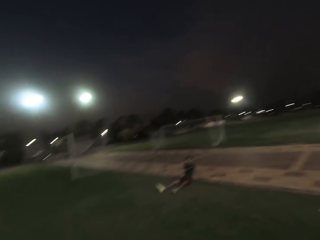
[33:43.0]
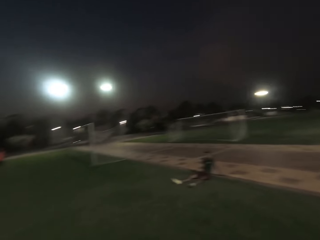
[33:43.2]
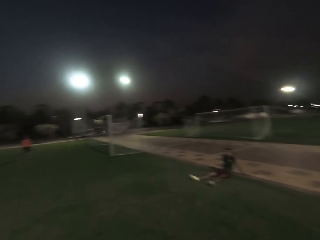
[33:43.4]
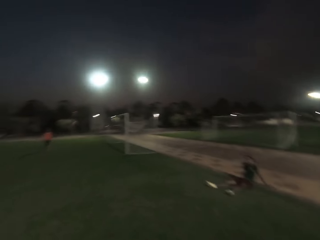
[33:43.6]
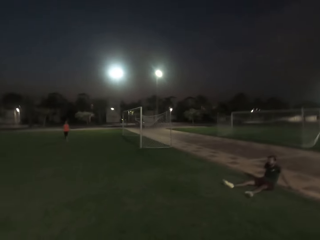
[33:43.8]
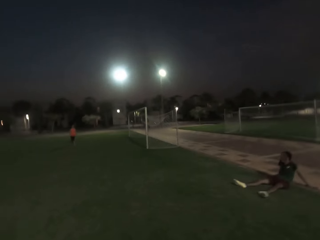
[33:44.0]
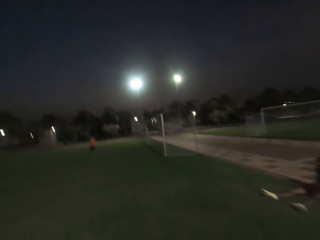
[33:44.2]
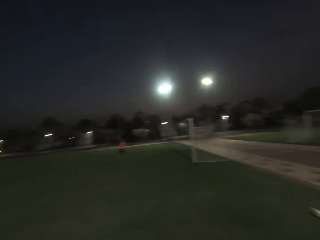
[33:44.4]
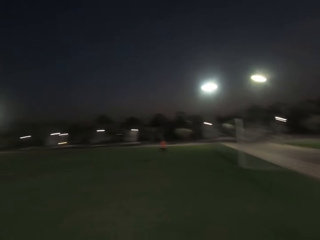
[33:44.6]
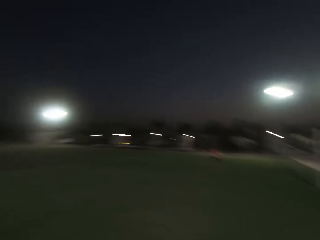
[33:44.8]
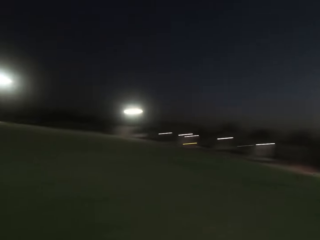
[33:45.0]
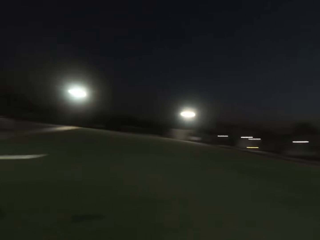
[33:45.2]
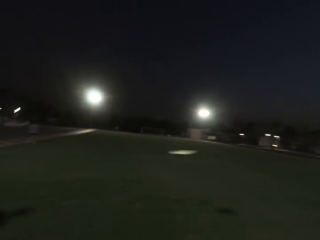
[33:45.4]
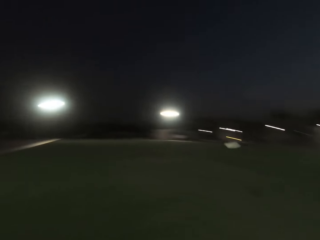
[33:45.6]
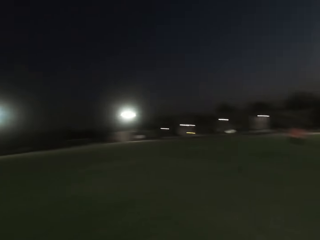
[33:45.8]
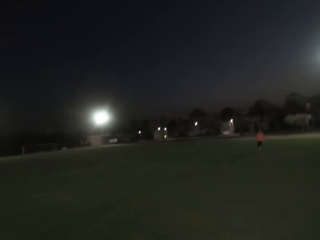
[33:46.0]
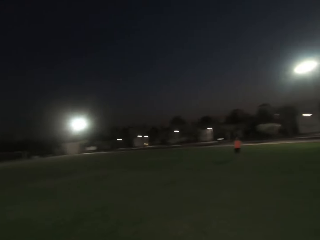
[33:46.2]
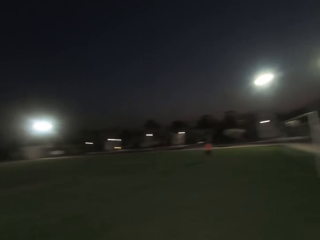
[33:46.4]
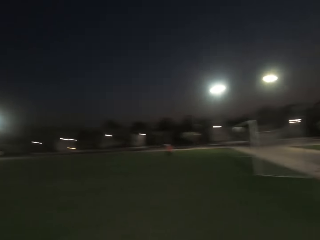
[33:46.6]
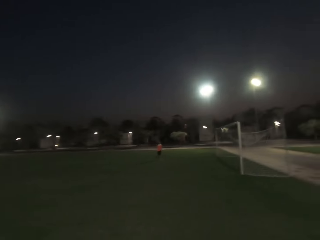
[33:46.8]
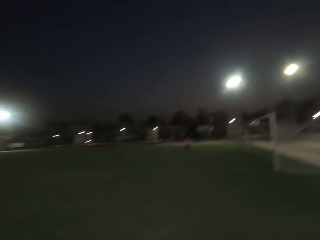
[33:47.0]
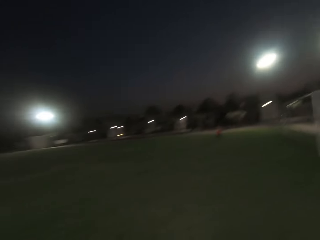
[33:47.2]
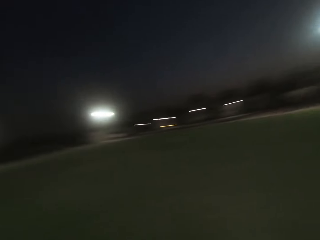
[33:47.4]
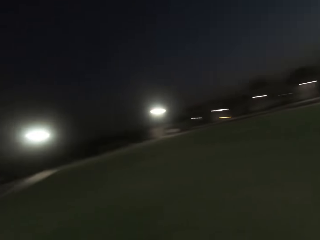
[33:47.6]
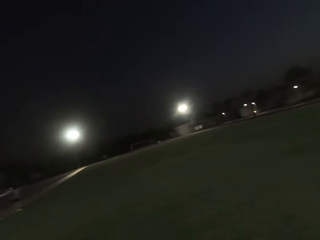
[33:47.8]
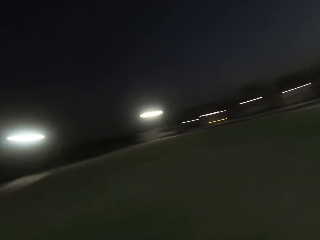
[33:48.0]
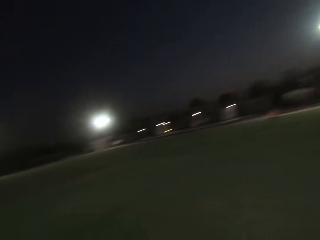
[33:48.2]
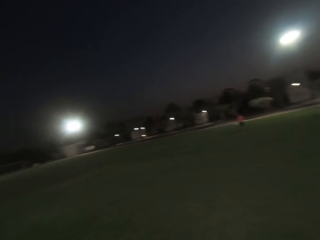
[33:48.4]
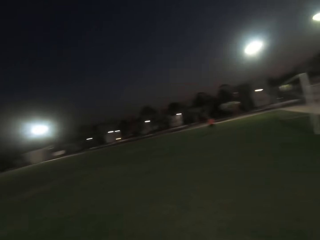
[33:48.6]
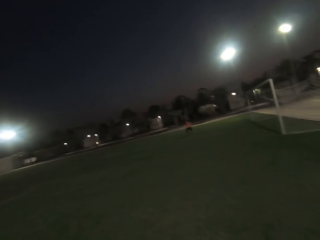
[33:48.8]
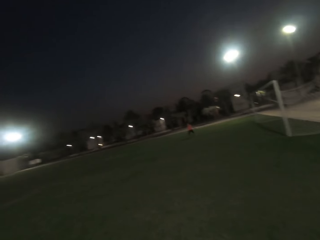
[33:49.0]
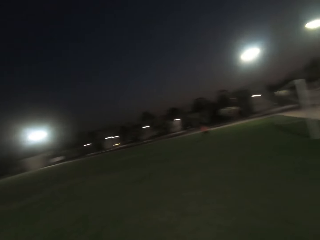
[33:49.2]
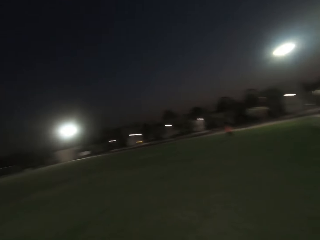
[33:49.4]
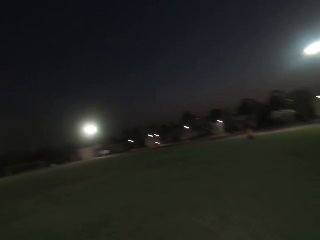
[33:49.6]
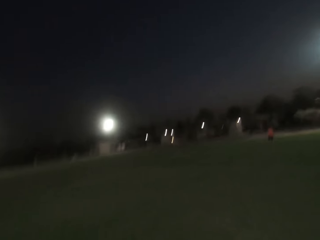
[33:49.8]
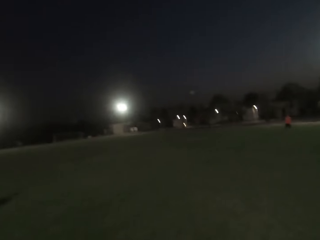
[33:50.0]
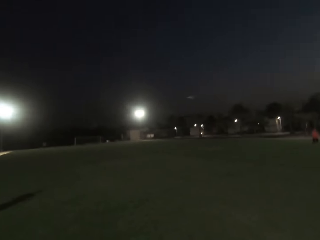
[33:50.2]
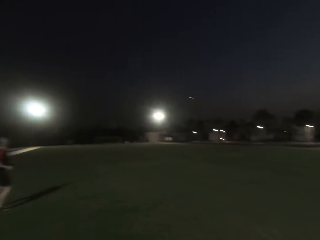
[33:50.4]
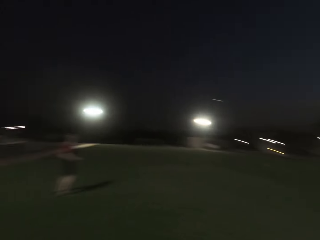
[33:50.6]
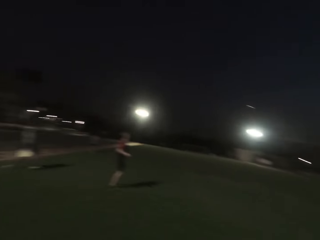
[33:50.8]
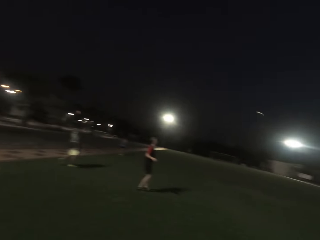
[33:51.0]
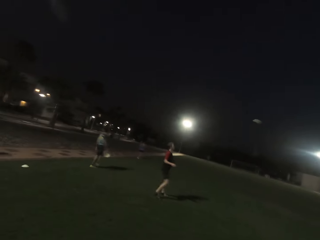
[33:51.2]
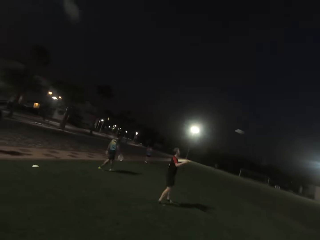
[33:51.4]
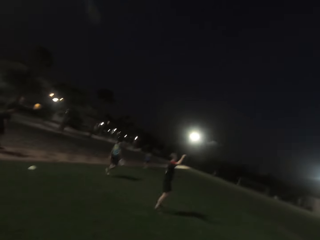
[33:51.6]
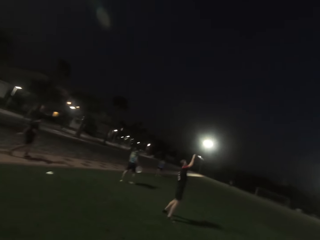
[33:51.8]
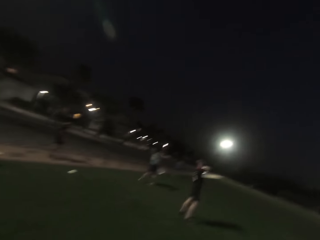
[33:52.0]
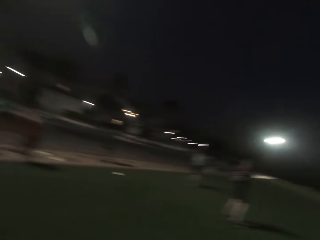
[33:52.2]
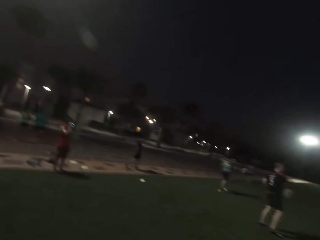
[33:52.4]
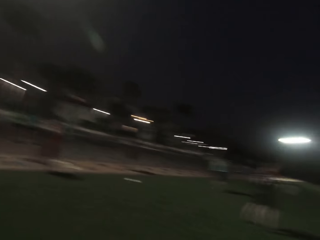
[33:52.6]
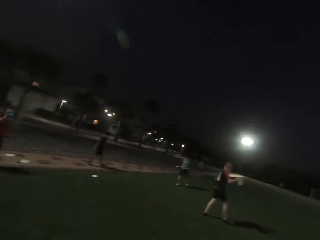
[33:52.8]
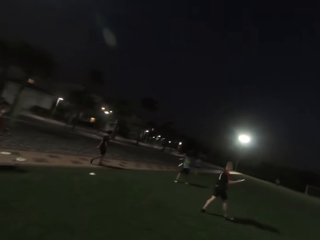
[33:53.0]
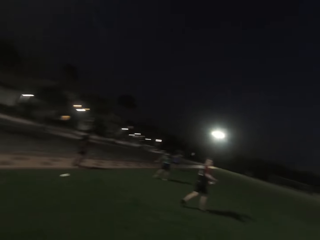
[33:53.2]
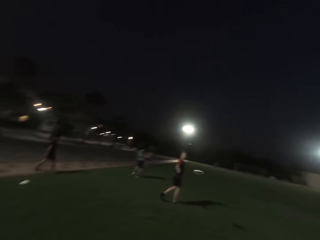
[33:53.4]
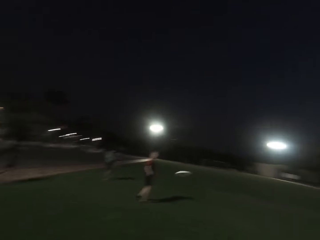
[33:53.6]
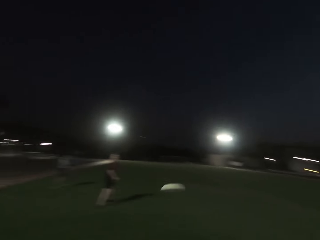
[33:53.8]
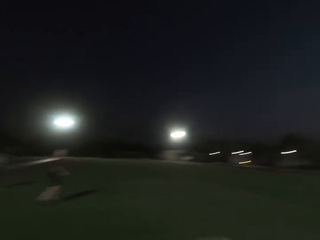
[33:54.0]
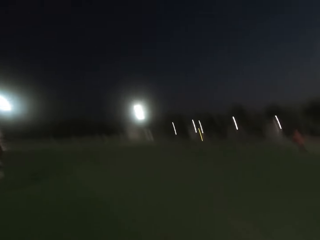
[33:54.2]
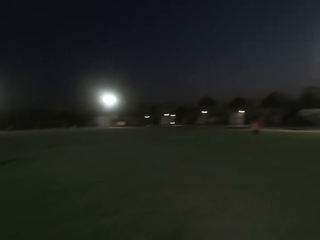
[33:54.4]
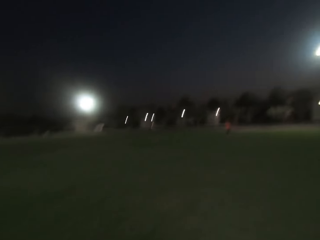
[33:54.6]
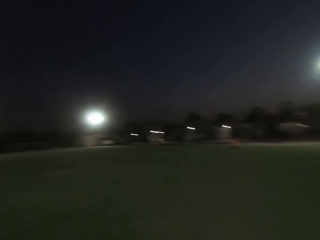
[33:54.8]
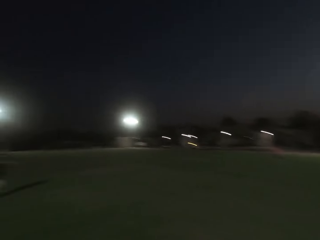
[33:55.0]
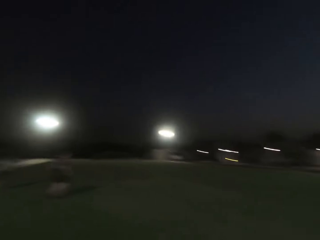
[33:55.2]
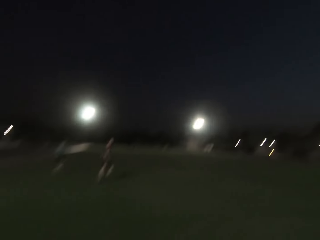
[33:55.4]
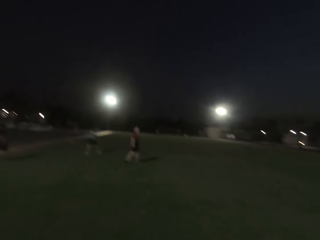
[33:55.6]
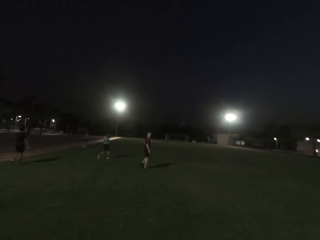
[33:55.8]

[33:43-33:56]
The camera wearer looks right, enters the field, and looks forward. A woman catches a frisbee. The camera wearer turns left. A man catches the frisbee and throws the plate or frisbee to the camera wearer. The camera wearer catches the frisbee and looks forward.

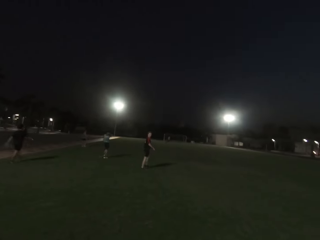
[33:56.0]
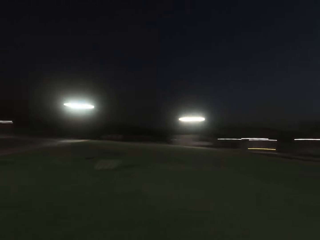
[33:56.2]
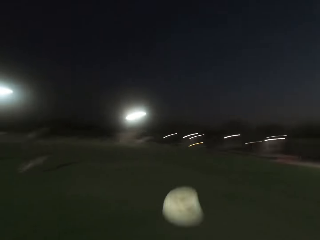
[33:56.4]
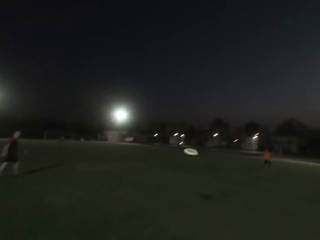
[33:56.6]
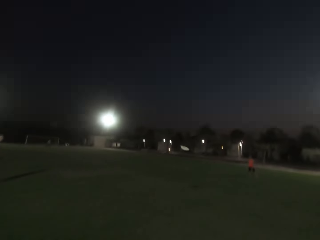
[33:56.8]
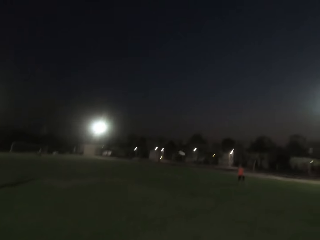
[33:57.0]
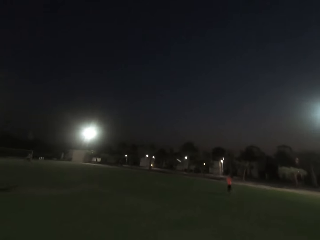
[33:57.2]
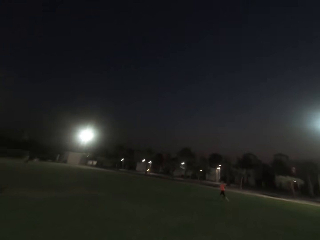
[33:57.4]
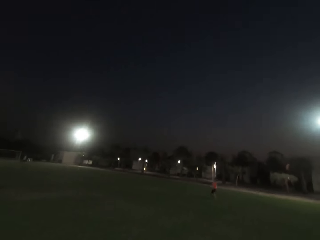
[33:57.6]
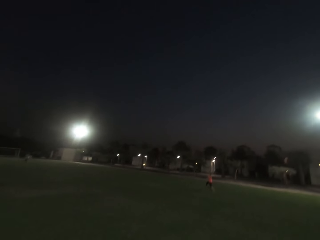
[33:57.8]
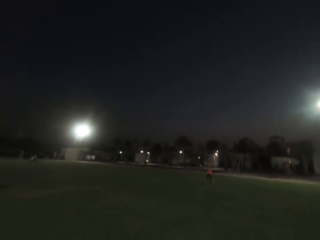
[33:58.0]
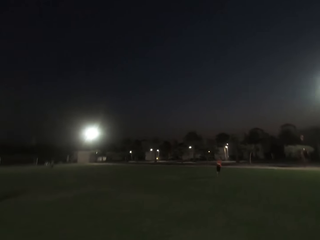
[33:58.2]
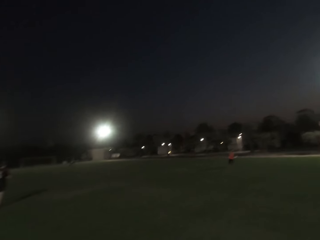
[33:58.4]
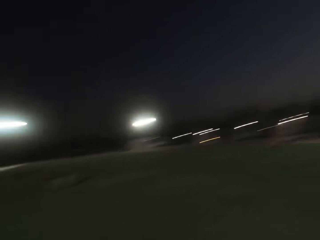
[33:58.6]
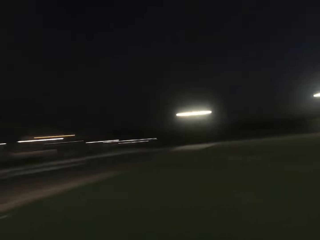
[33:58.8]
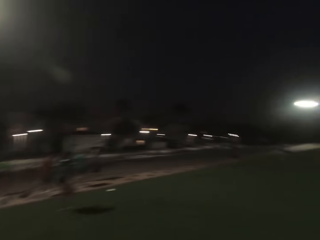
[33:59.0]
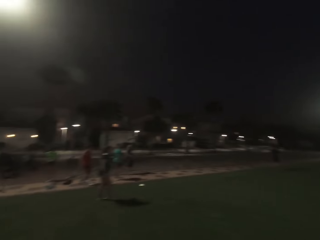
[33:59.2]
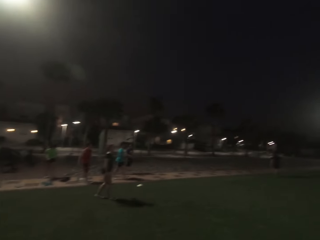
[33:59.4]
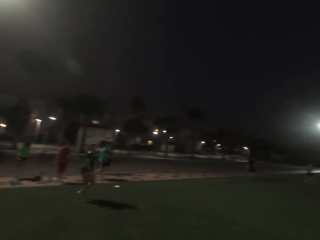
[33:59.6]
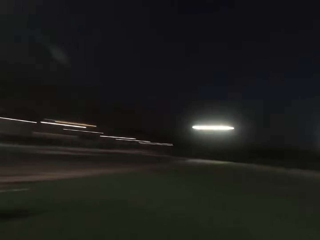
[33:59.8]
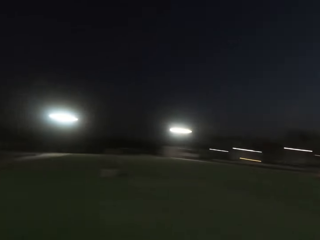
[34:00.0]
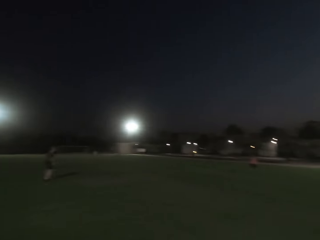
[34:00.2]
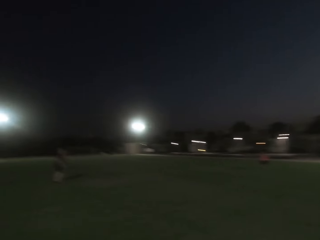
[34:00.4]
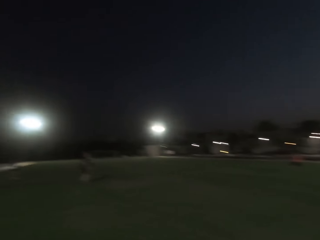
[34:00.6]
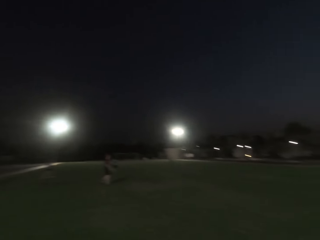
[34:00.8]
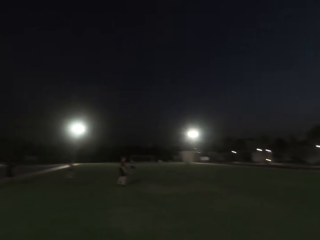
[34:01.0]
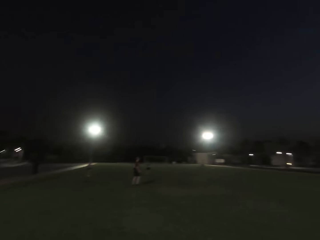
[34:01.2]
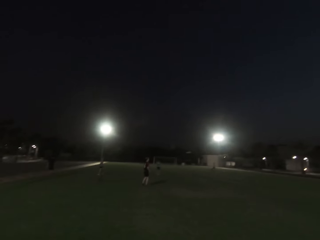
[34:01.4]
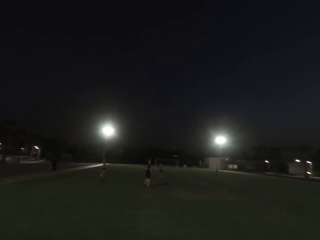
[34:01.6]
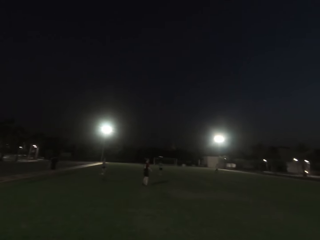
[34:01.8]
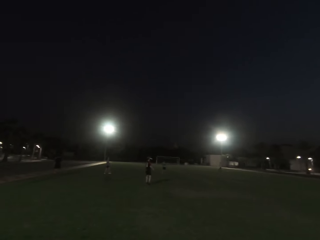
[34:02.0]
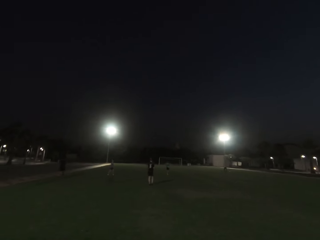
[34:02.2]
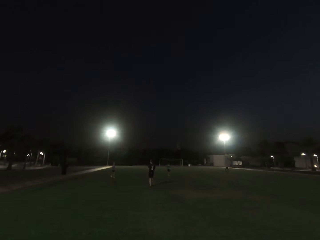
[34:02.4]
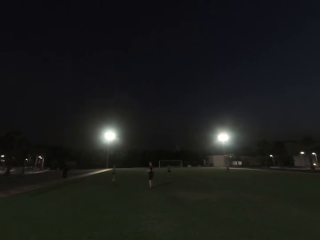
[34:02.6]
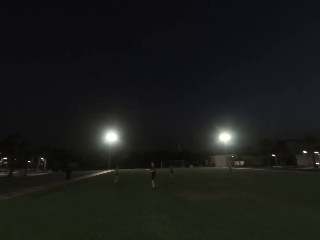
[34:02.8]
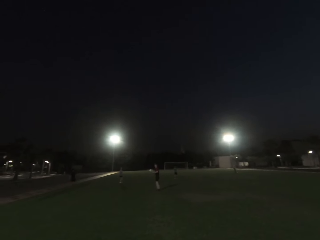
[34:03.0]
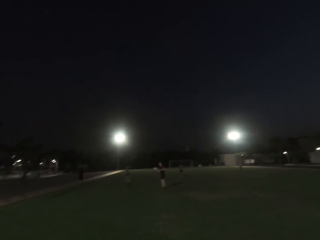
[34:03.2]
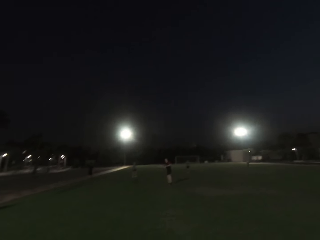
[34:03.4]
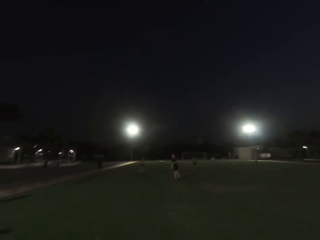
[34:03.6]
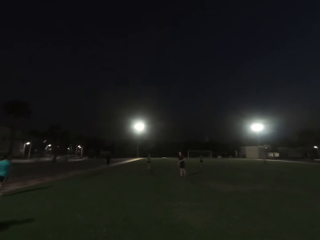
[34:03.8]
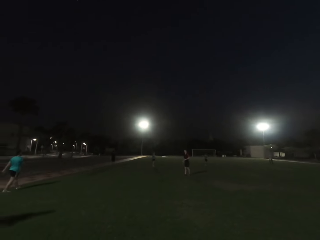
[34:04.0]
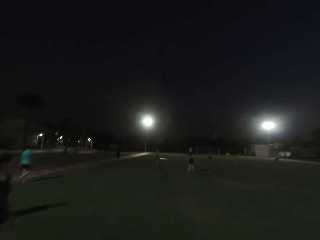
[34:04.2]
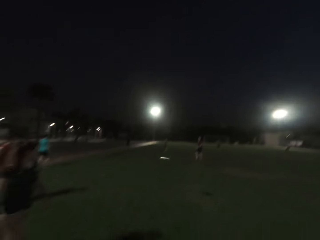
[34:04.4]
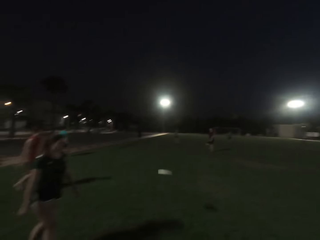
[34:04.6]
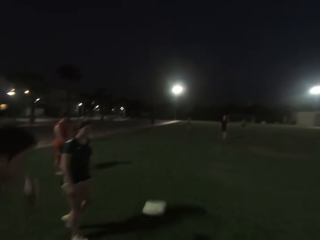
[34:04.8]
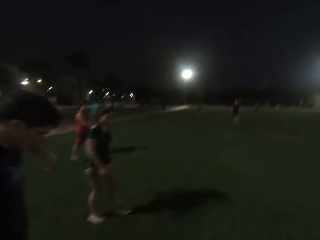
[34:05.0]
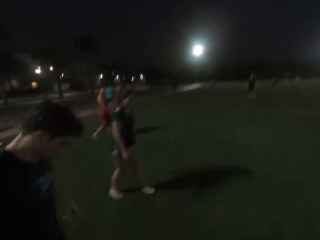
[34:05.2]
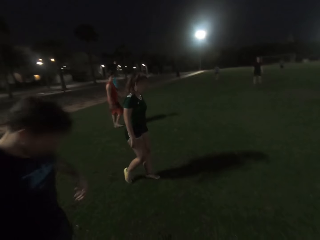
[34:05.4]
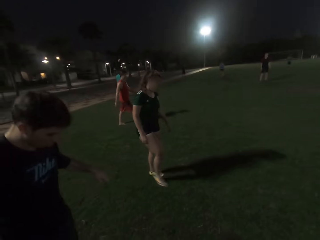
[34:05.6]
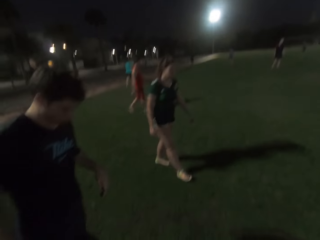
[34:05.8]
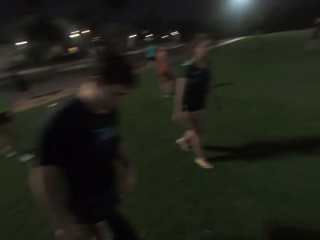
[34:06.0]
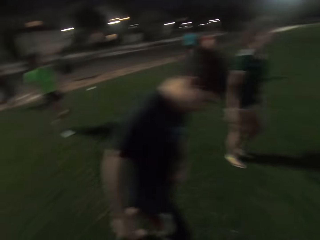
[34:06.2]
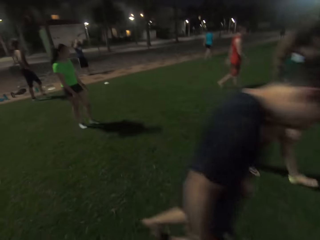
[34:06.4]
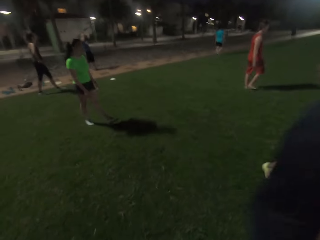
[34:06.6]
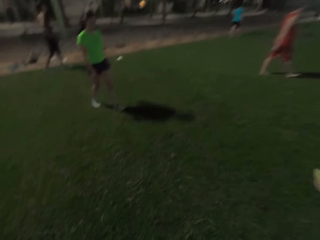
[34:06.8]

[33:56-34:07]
The camera wearer throws the plate or frisbee to a man. A woman catches the frisbee. The camera wearer looks left and looks forward. Another man catches the frisbee and throws the frisbee.
